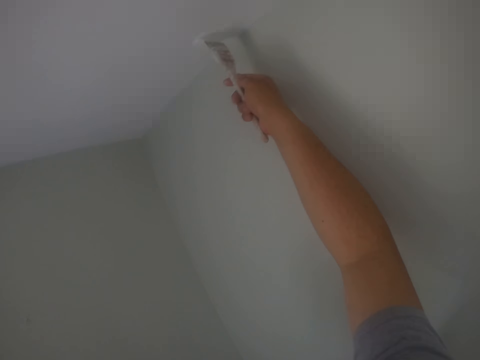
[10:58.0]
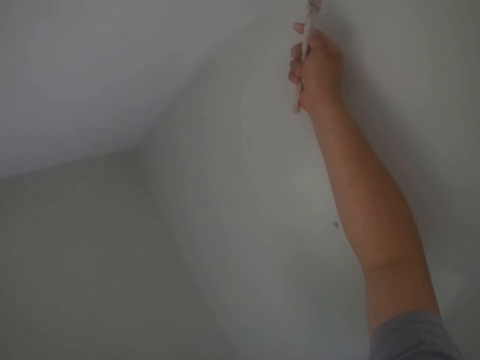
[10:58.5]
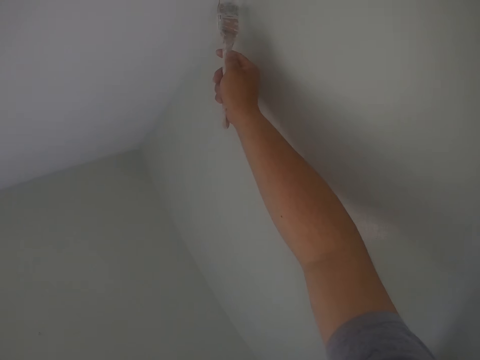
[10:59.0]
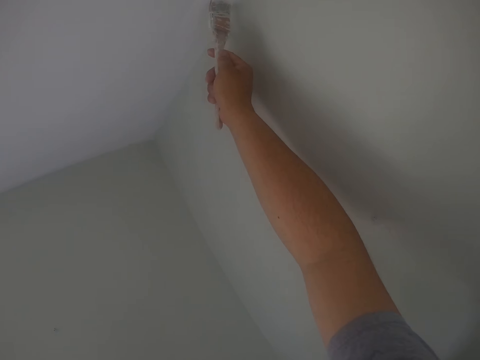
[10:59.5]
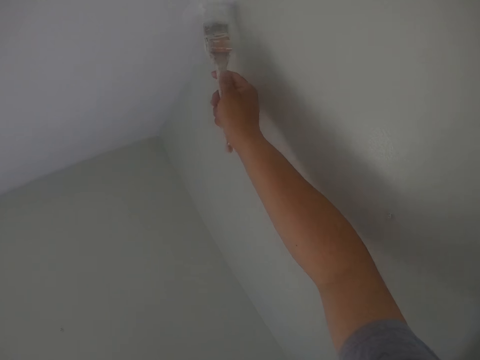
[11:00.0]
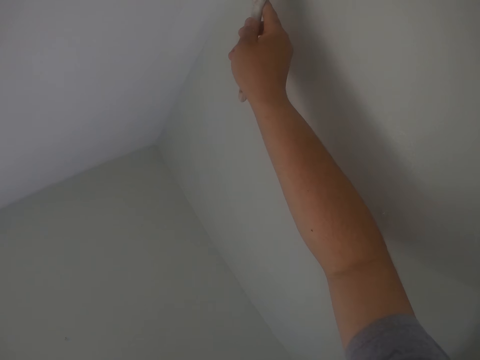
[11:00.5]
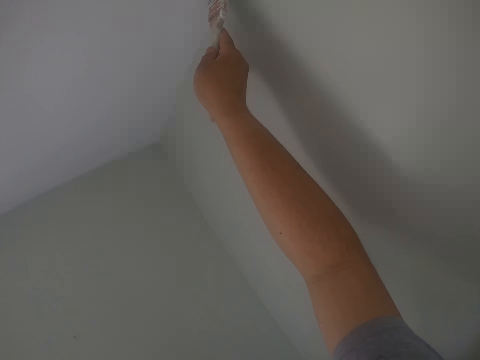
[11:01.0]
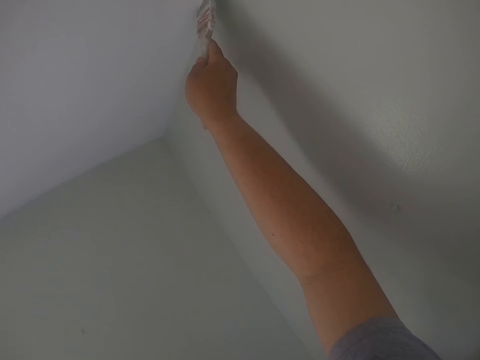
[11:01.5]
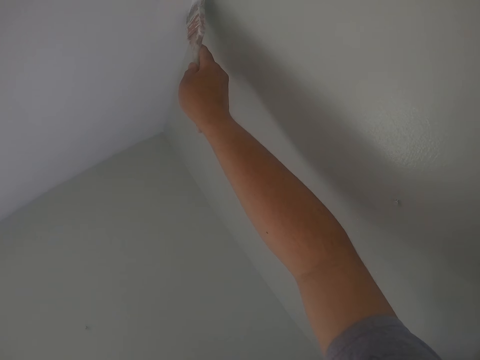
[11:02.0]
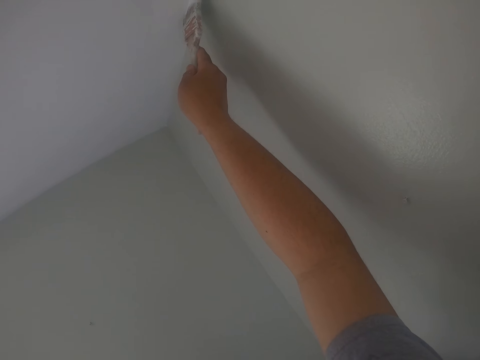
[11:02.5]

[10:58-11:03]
The camera wearer paints the ceiling with the paint brush.

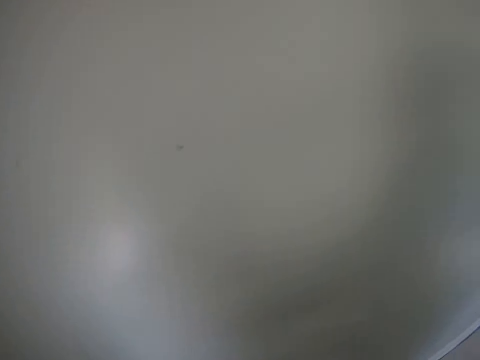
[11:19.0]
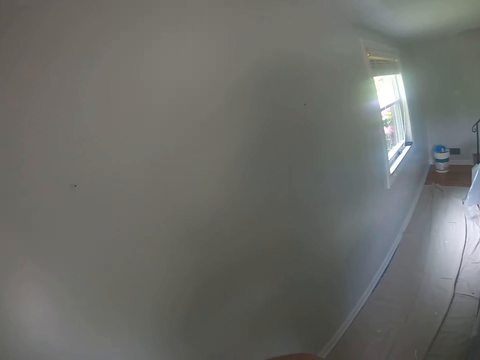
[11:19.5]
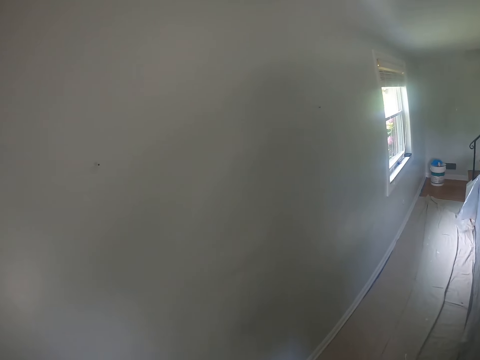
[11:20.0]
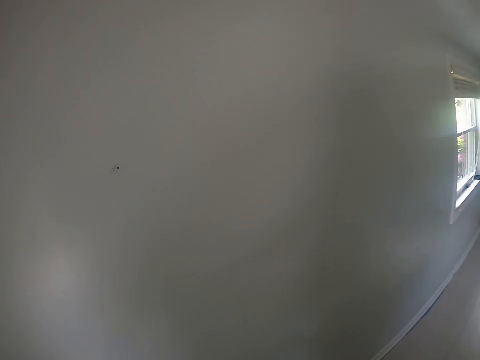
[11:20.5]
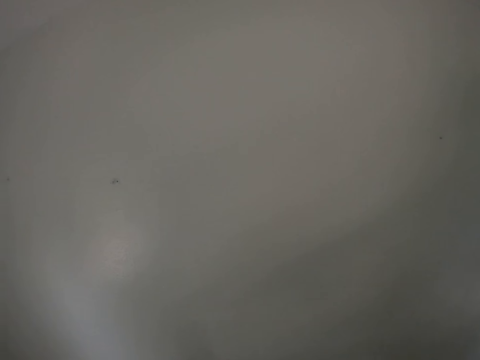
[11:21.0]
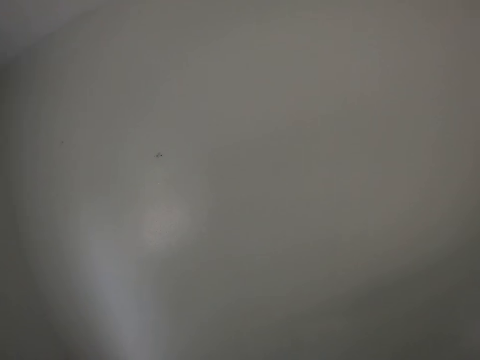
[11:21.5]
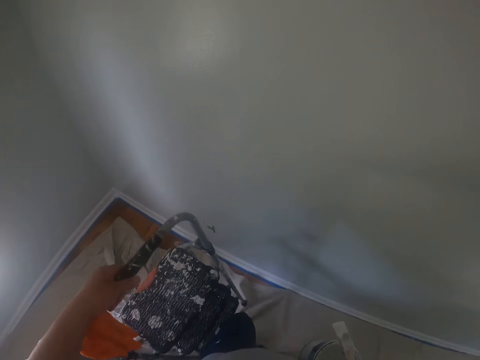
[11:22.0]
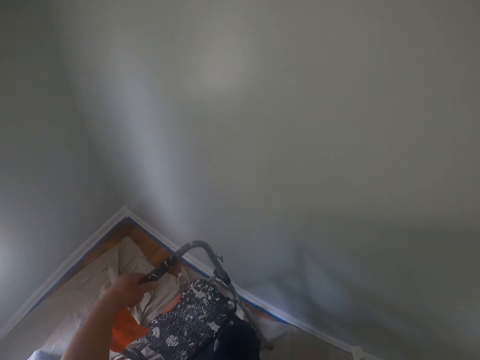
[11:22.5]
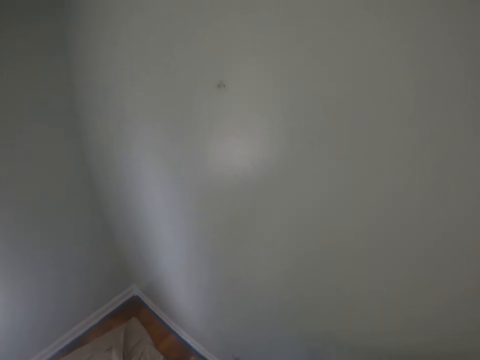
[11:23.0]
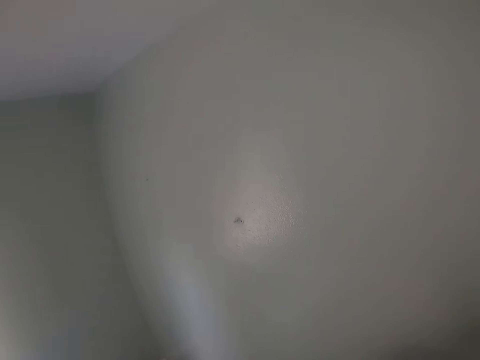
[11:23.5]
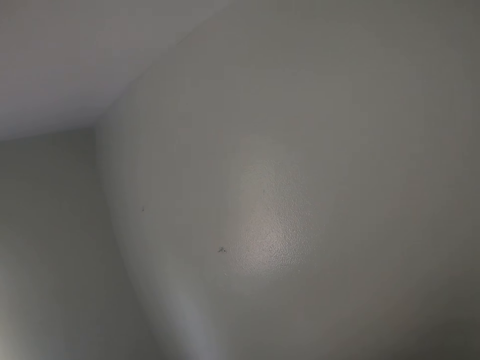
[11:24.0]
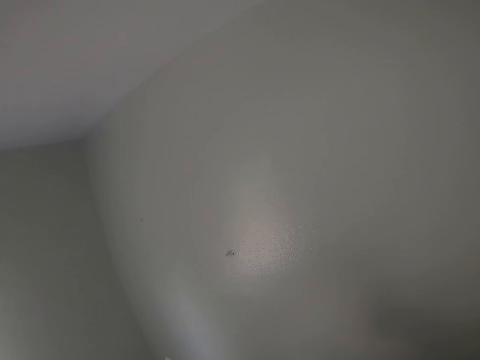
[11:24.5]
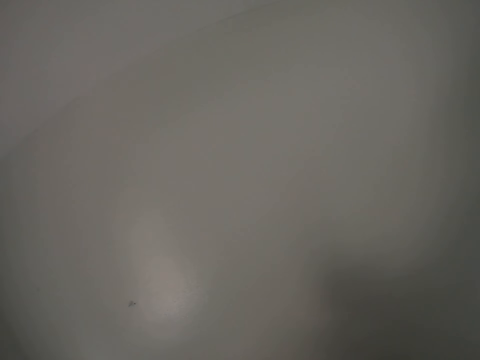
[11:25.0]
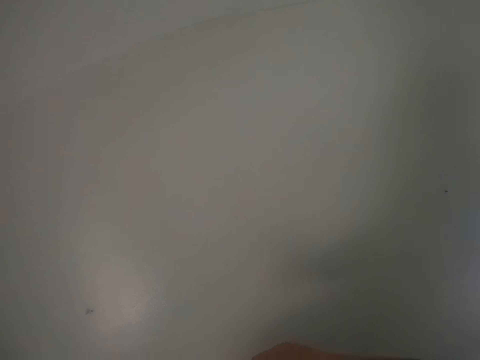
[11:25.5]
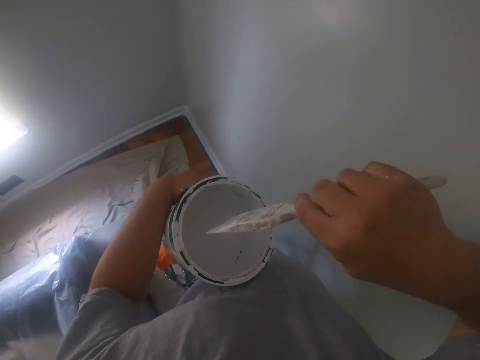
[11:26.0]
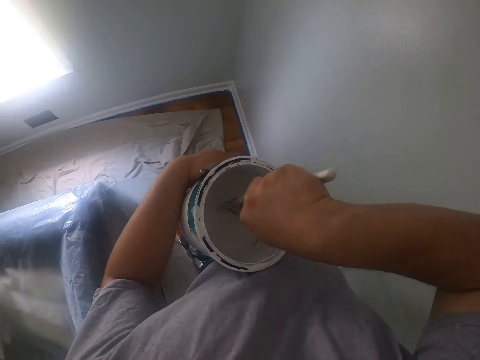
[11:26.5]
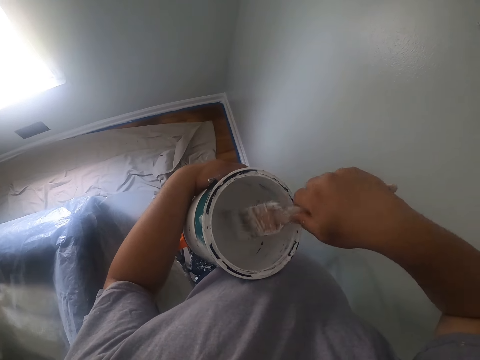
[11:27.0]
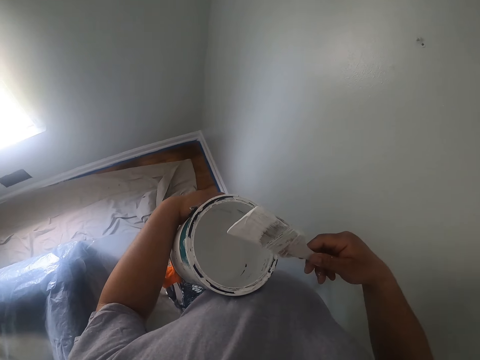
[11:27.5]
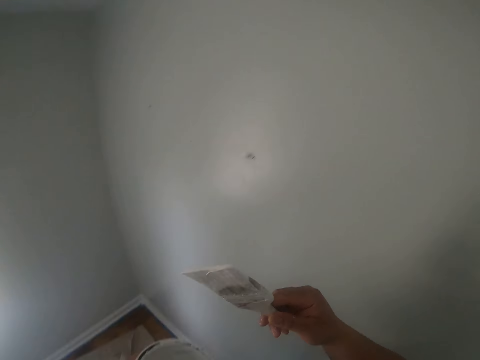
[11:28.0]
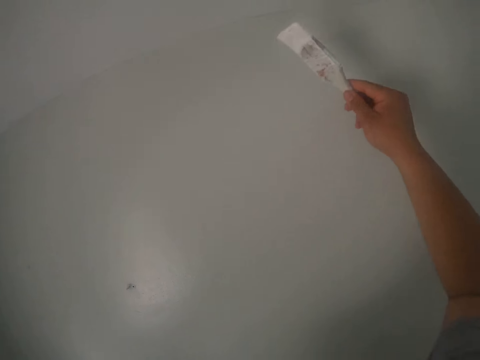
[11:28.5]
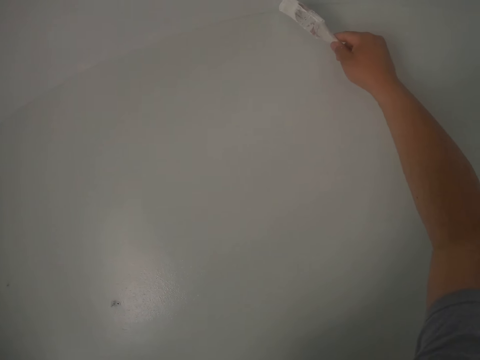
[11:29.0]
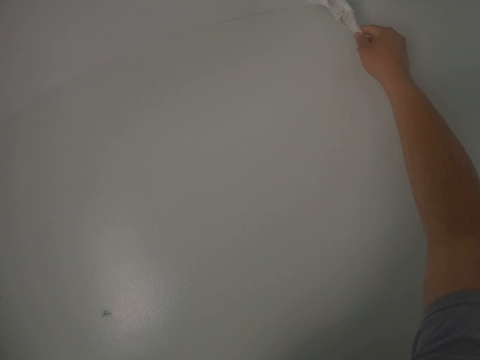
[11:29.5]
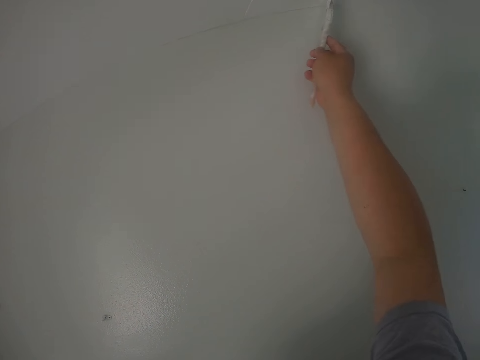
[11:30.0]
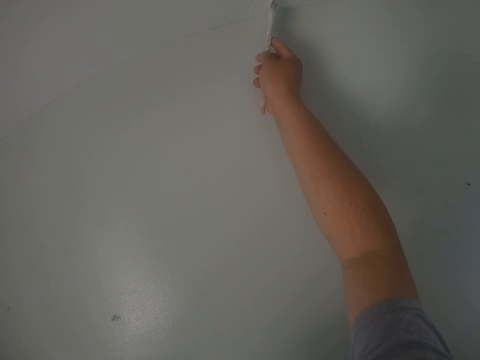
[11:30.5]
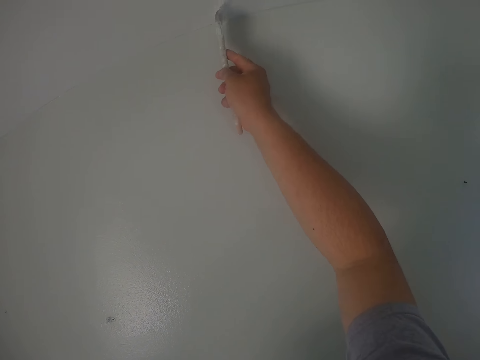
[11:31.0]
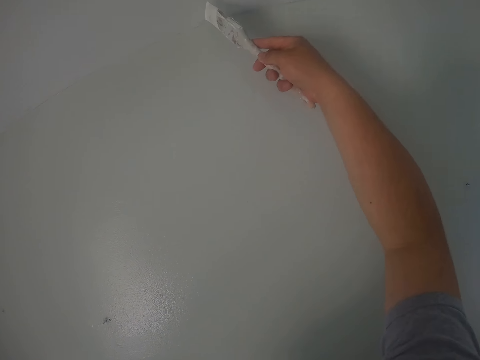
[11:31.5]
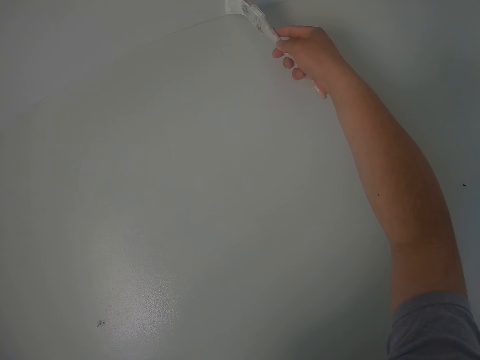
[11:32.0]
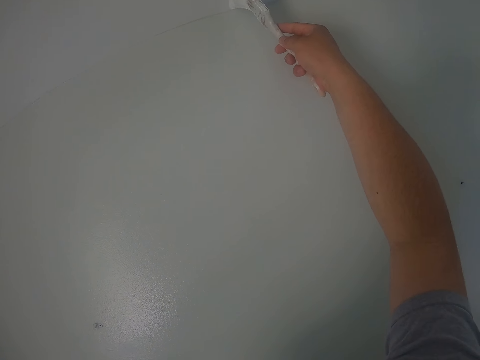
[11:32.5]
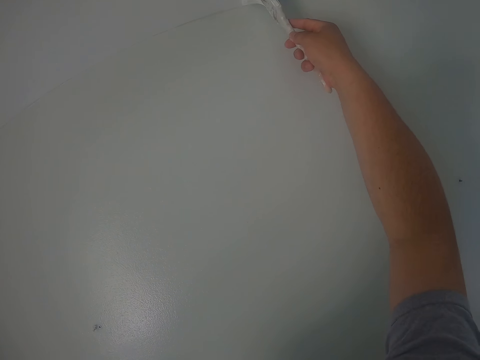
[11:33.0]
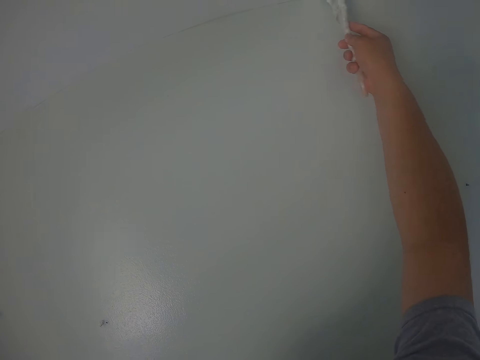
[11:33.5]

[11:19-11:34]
The camera wearer looks around. He carries the ladder with his left hand. He dips the paint brush into the paint bucket. He paints the ceiling with the paint brush.

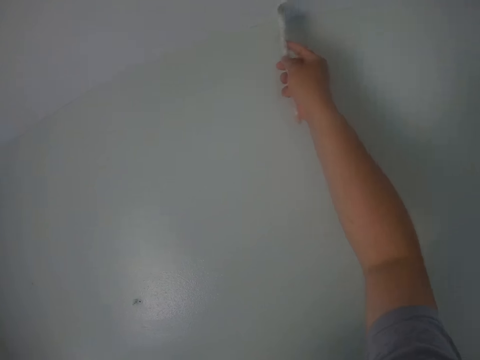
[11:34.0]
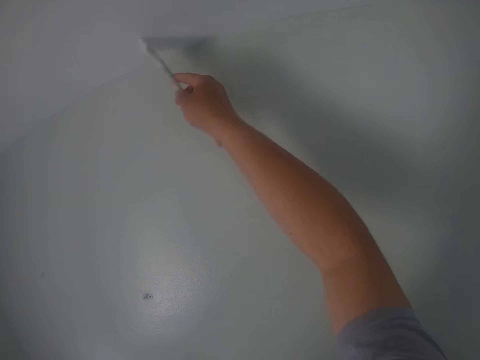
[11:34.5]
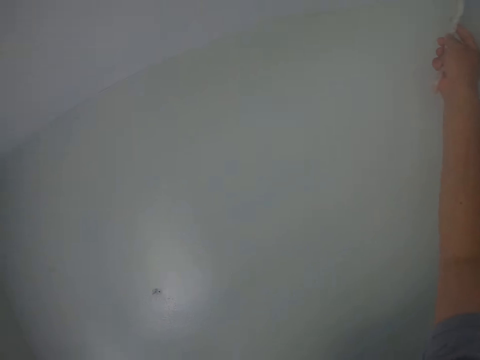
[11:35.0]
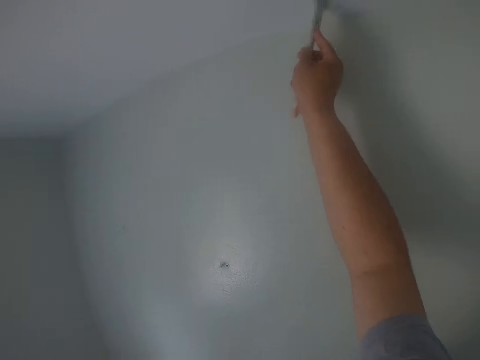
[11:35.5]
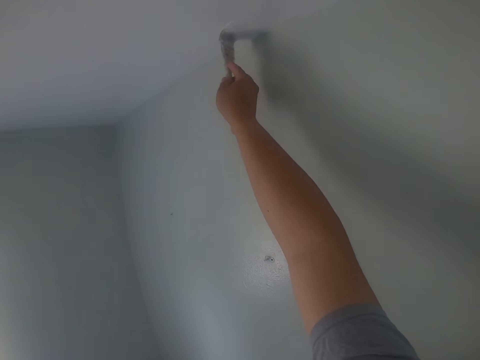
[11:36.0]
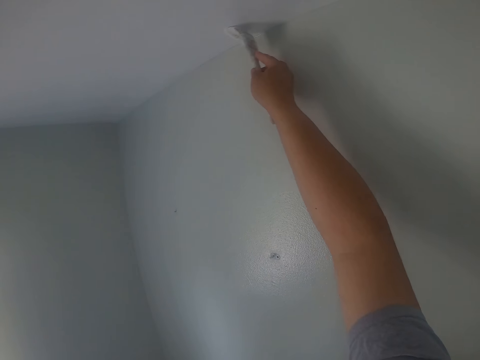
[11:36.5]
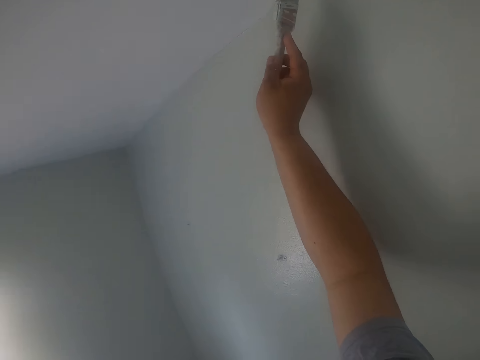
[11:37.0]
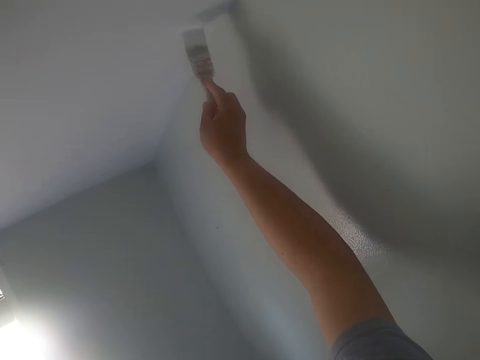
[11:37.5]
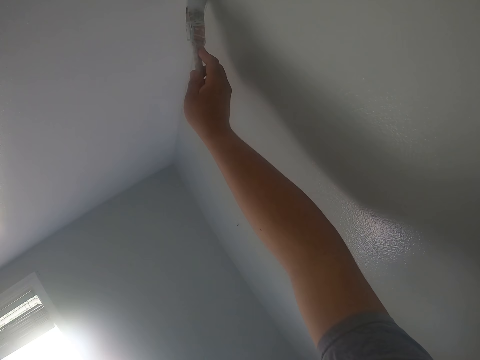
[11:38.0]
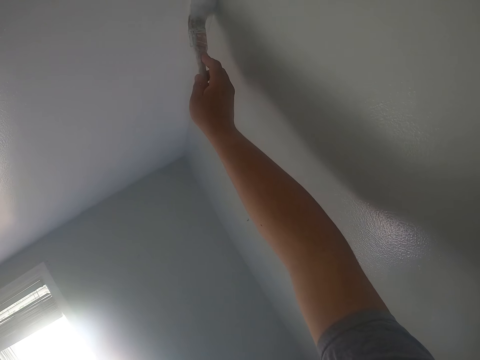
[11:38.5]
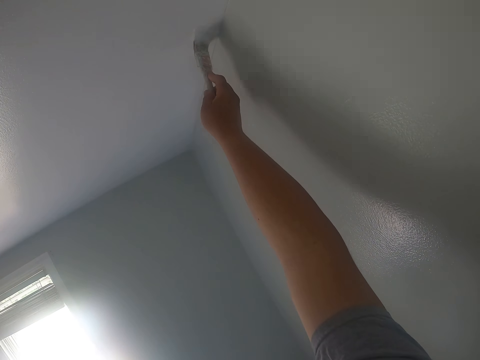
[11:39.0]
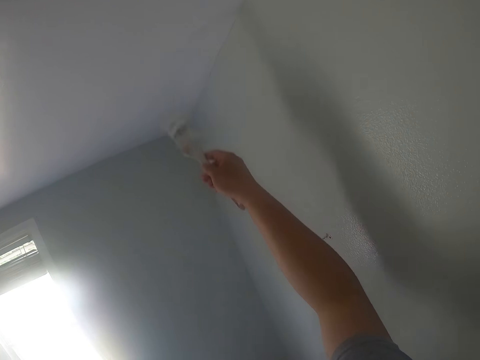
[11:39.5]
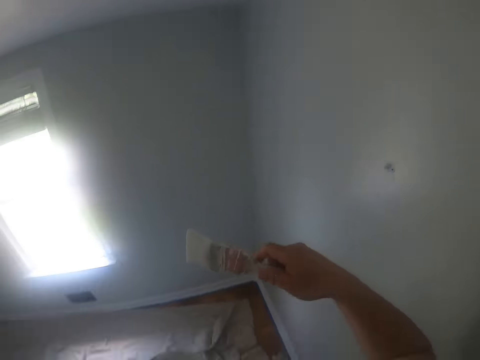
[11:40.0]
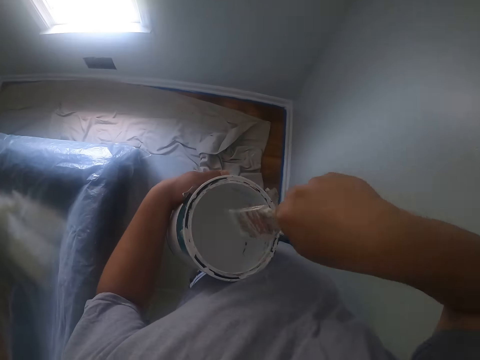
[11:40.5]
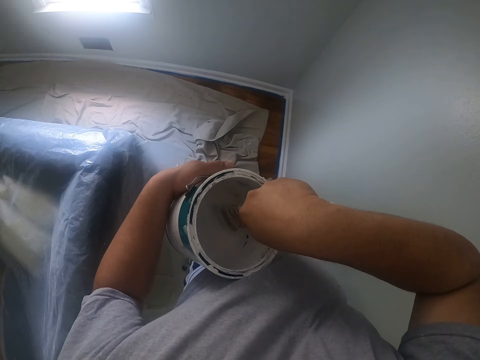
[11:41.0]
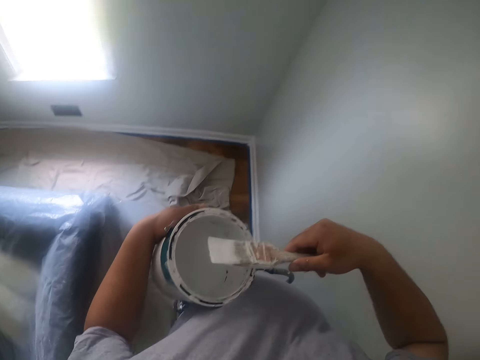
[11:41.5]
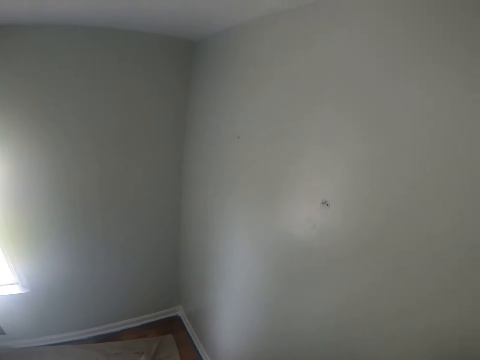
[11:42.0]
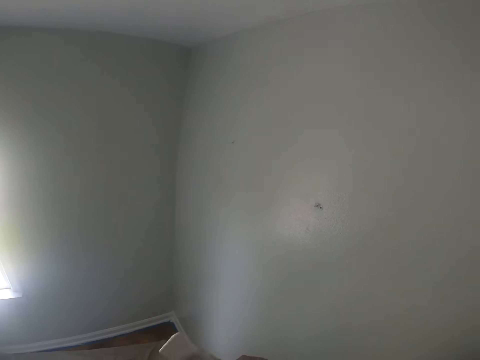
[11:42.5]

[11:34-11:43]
The camera wearer dips the paint brush into the paint bucket.
